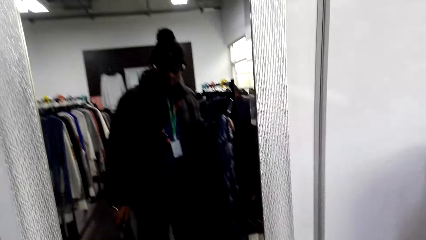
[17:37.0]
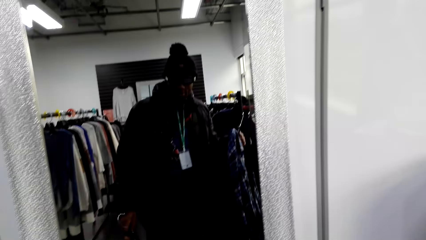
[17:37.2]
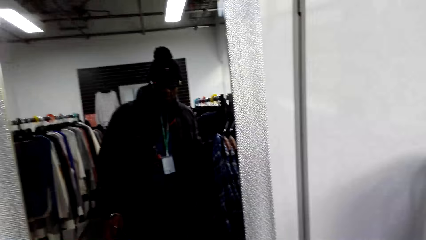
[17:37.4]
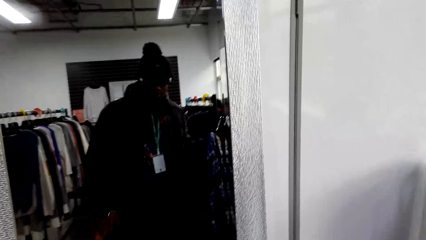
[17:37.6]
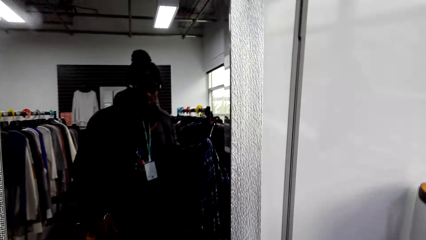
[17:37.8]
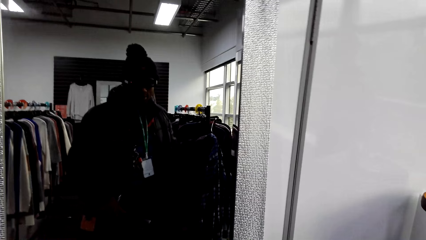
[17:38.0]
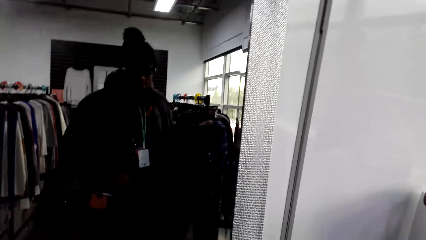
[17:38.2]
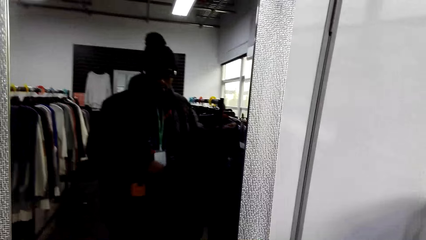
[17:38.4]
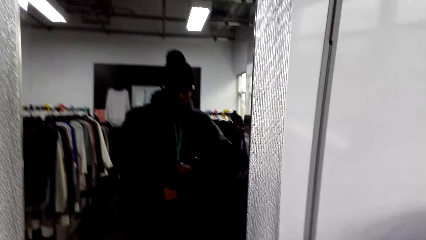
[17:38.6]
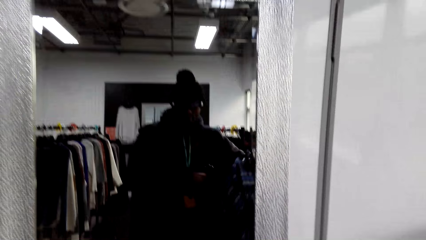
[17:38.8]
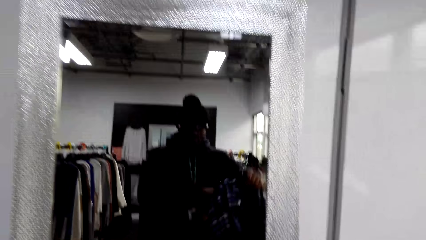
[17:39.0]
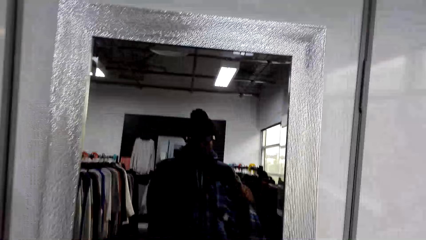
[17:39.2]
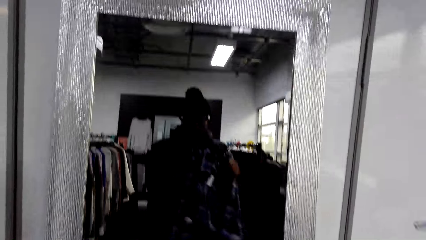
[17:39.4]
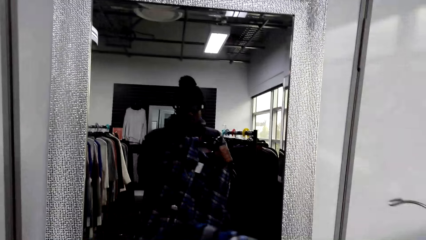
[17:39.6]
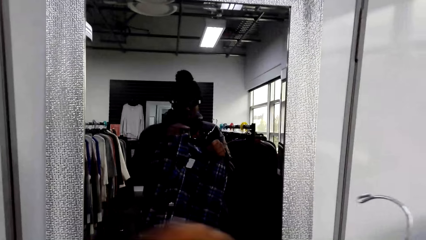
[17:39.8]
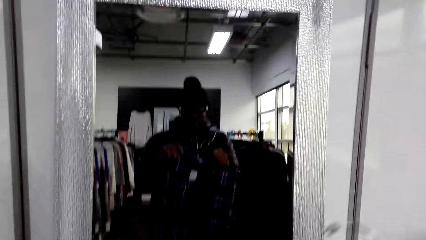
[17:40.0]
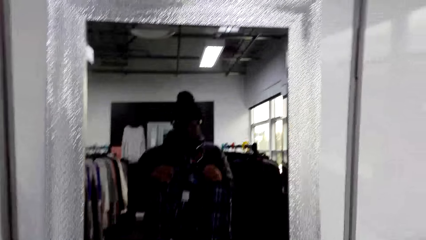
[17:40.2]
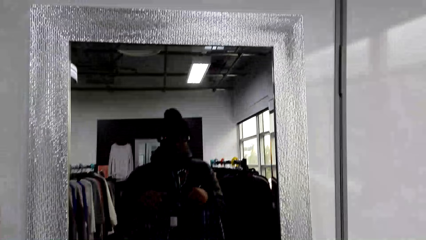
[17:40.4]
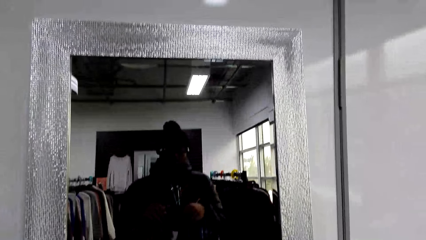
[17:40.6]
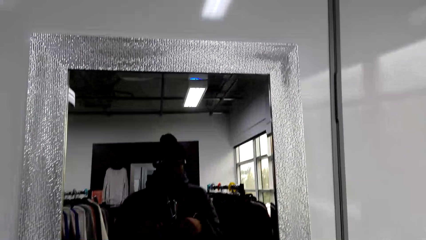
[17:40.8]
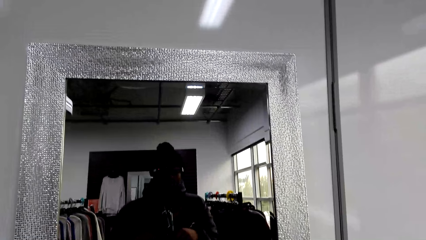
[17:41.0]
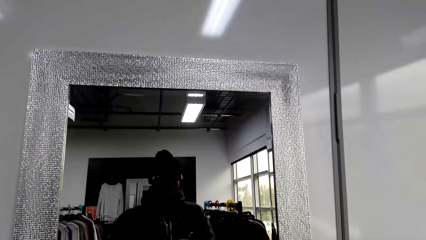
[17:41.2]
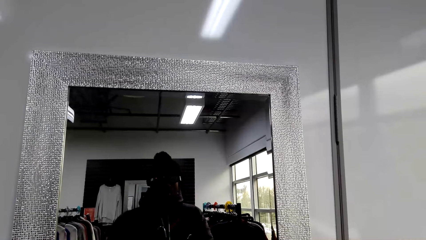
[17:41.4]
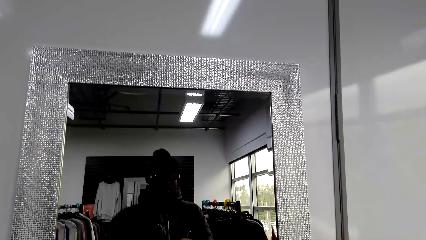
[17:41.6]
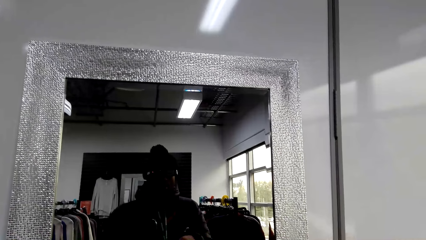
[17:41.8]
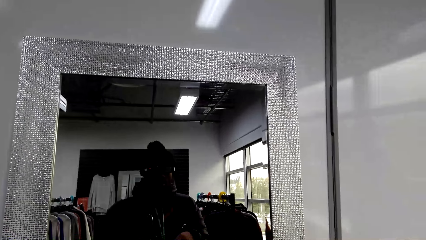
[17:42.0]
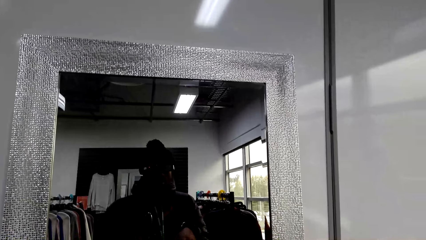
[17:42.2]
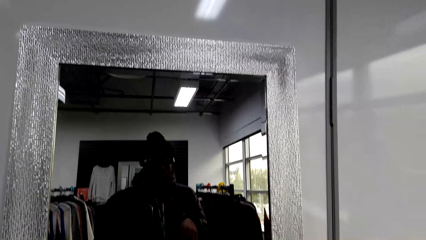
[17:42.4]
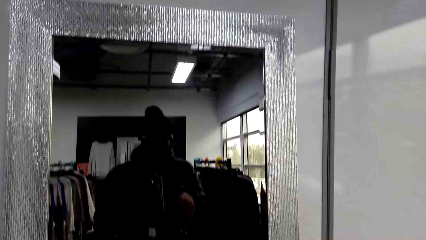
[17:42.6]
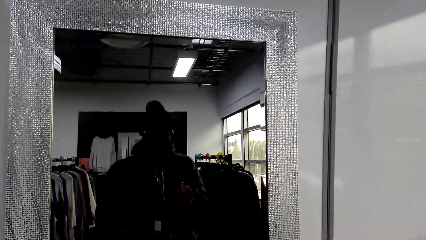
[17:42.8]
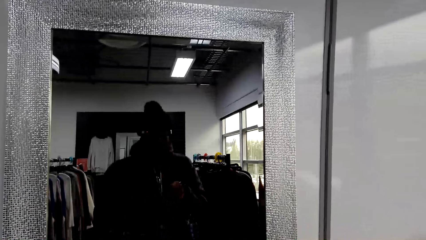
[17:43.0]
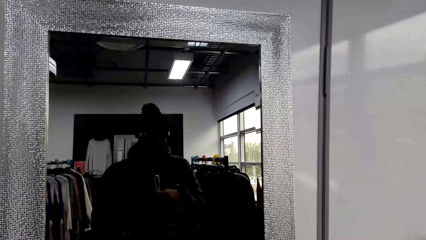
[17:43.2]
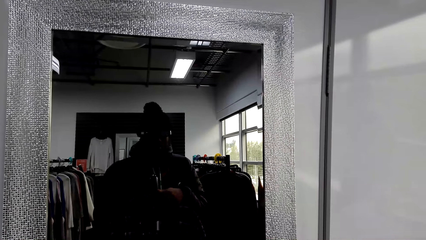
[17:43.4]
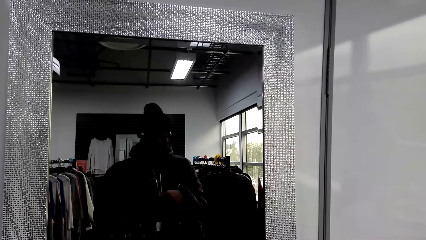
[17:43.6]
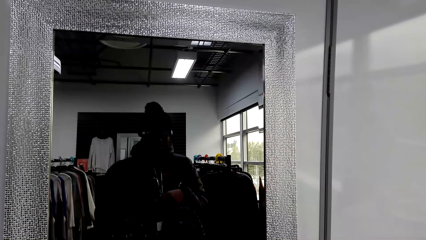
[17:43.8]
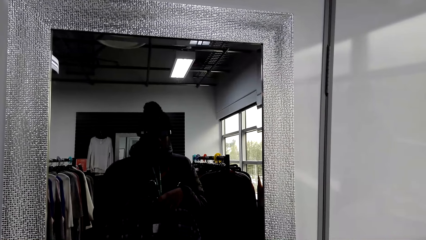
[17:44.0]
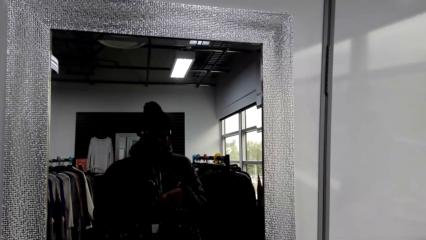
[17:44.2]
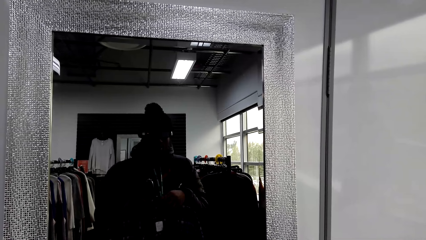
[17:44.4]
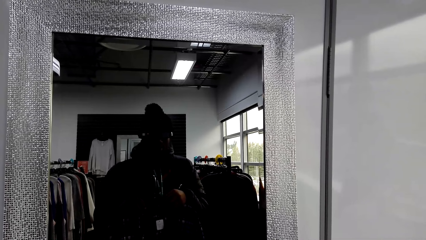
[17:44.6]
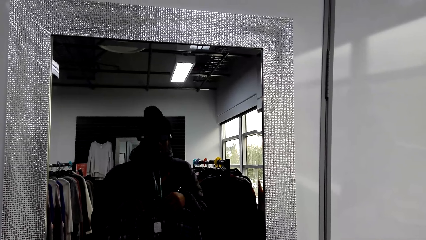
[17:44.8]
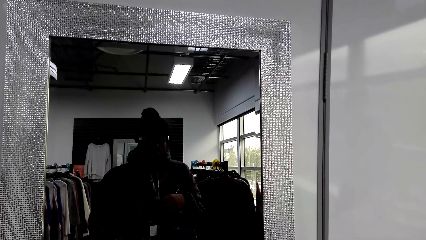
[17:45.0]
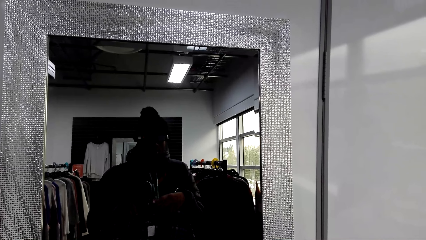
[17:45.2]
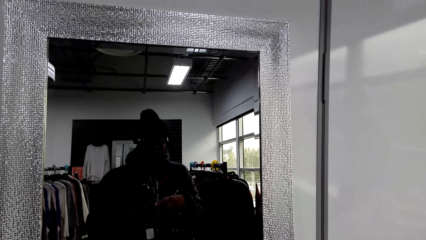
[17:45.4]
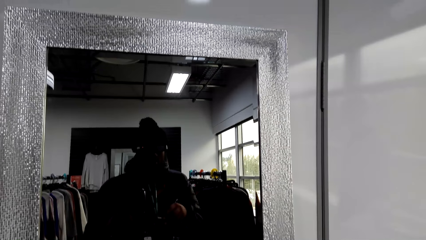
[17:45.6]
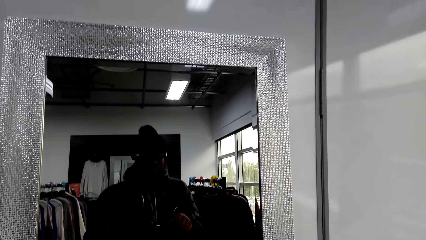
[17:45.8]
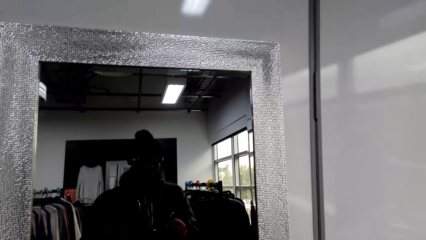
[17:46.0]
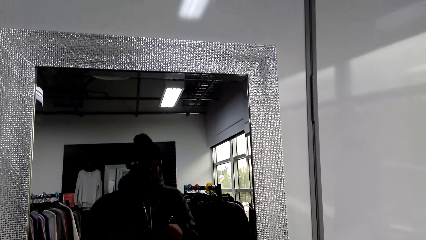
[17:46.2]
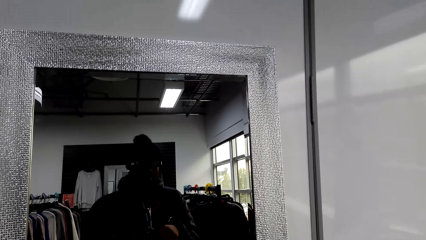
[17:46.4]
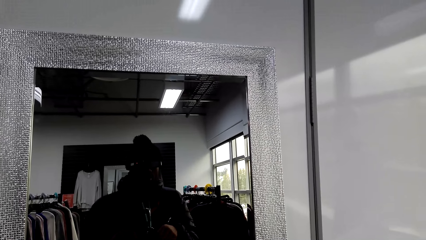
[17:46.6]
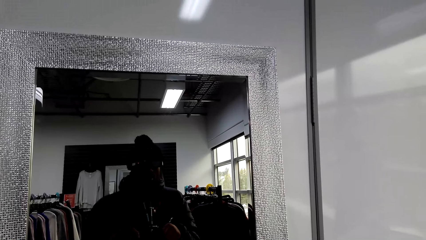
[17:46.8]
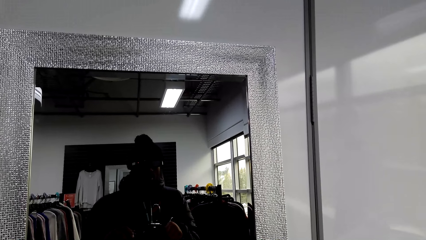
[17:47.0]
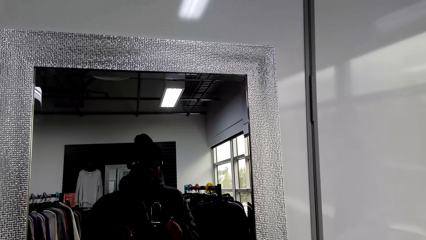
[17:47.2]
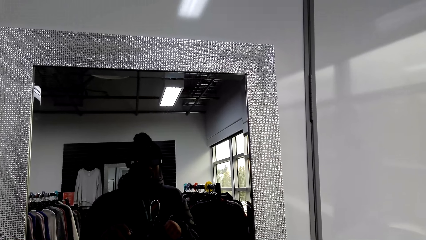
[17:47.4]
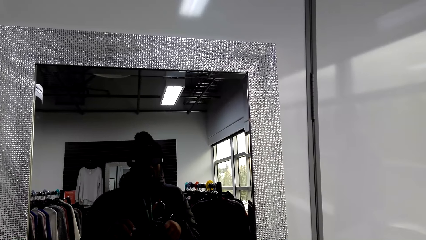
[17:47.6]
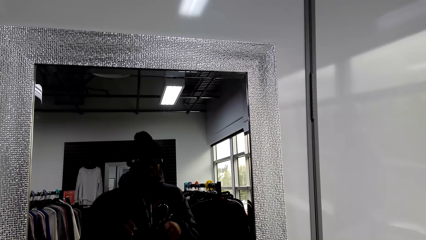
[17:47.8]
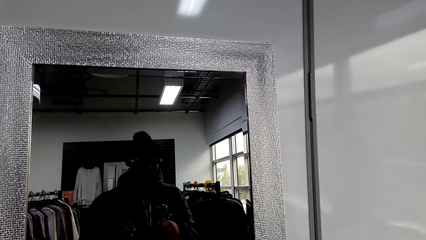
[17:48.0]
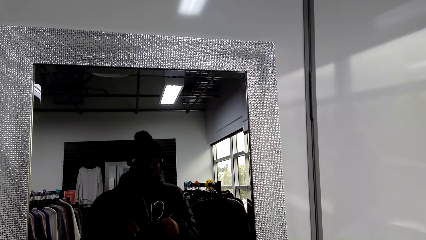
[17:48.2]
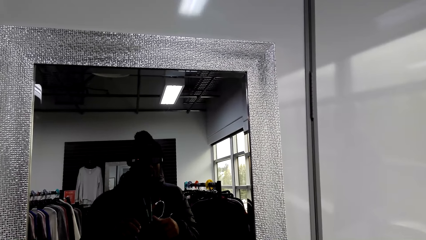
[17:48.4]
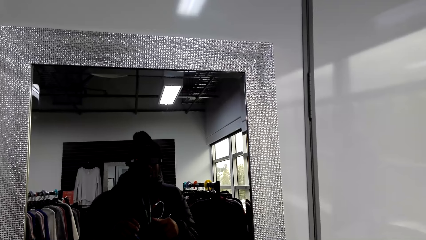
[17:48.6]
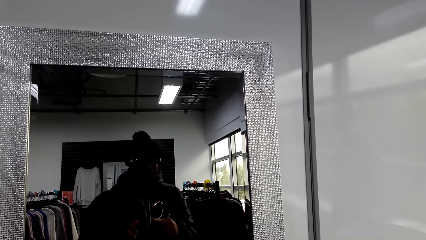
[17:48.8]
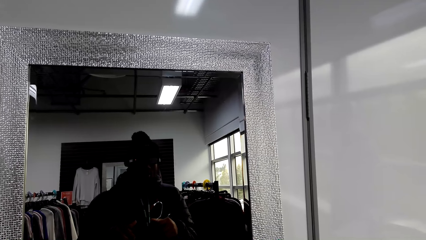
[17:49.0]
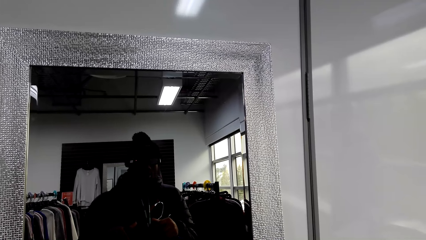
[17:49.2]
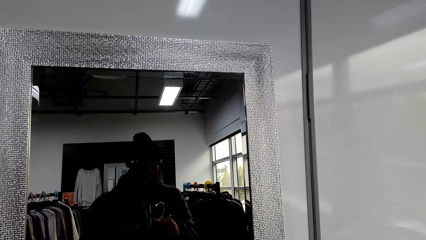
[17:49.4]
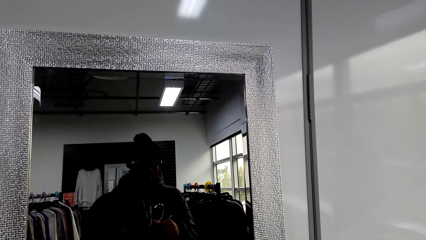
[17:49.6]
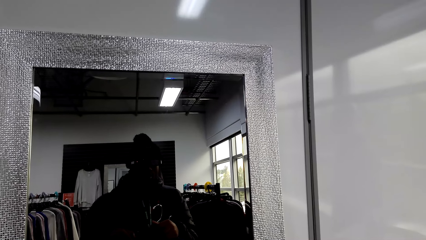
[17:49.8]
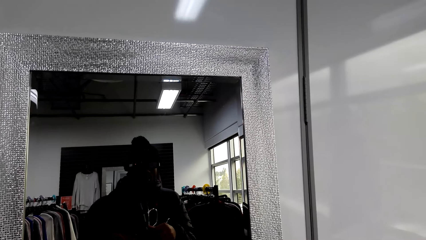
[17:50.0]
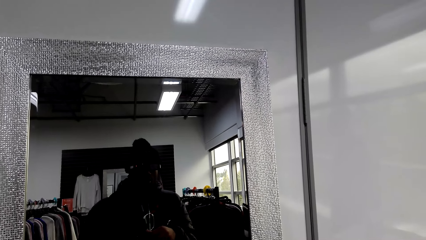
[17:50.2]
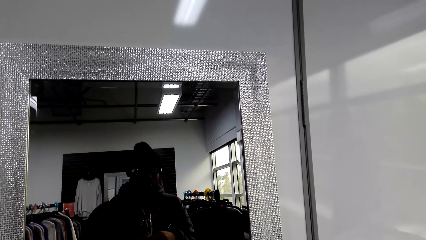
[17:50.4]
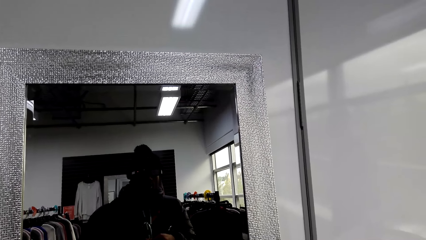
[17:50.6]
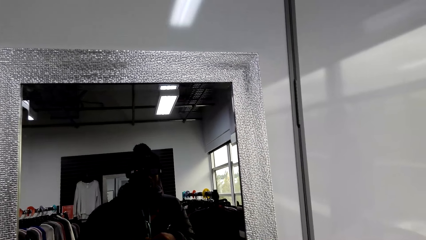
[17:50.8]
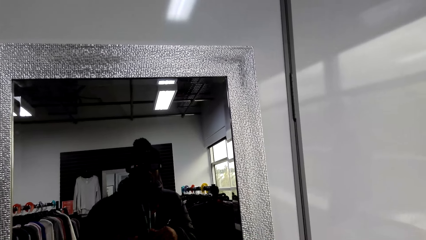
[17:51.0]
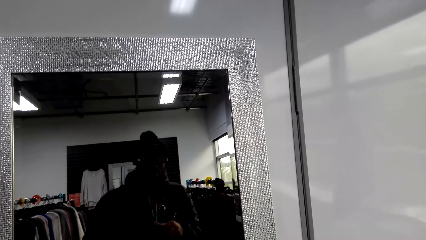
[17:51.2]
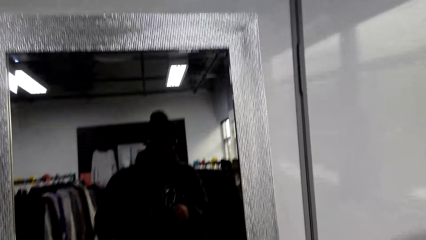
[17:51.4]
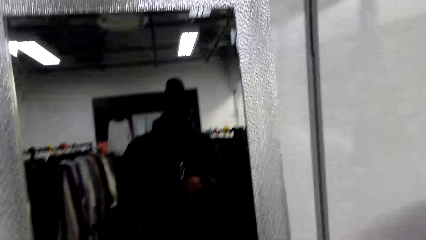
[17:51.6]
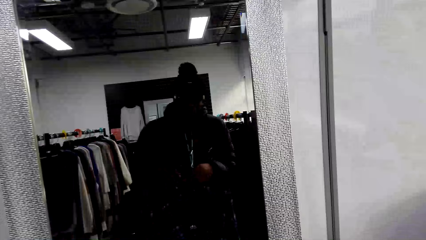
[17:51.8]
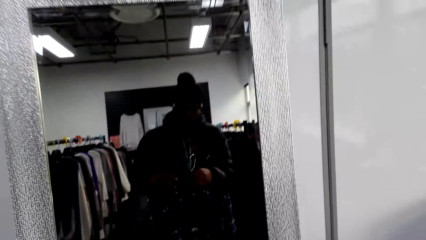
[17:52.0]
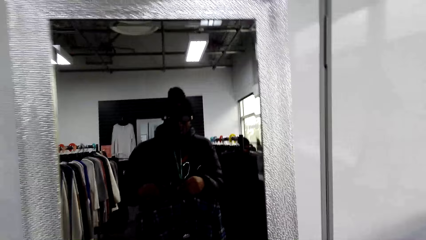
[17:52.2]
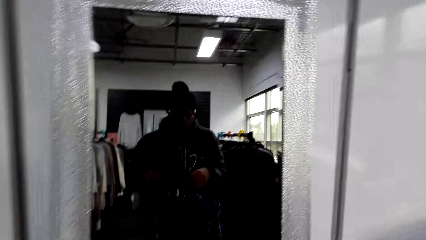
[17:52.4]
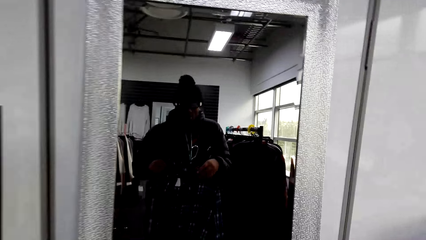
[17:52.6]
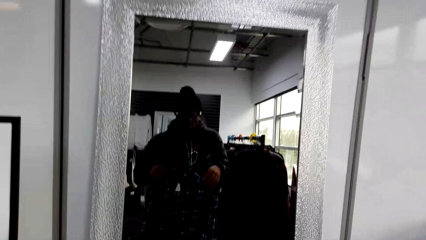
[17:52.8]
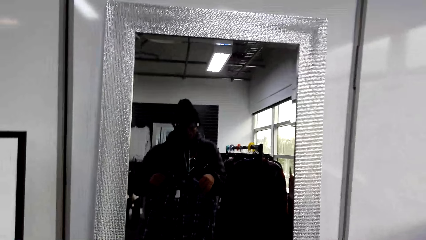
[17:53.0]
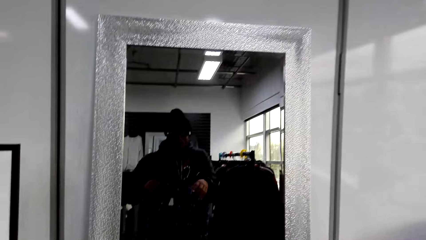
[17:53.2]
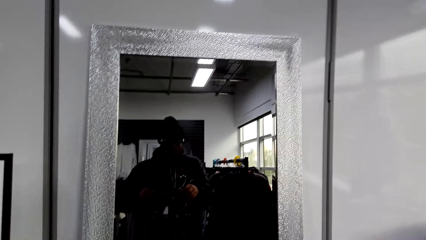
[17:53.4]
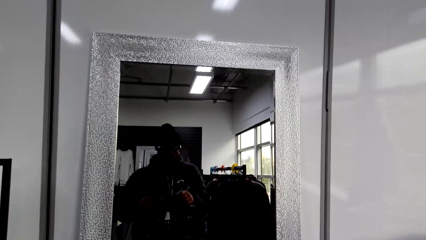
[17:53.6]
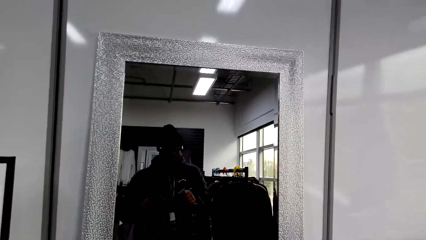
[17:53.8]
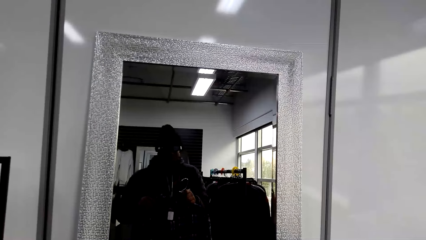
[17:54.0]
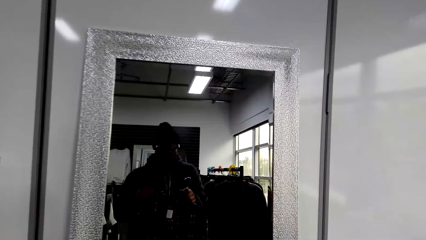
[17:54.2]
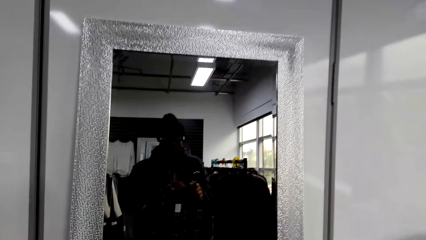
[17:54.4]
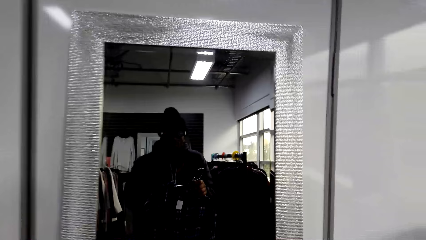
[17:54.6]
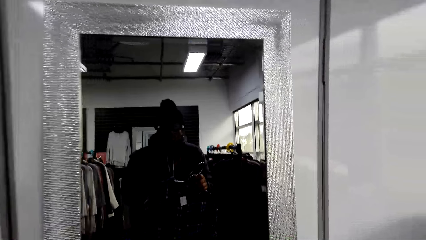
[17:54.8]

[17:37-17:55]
The camera wearer holds the shirt on his body. He puts a cloth in his armpits. He checks the other clothes on the mirror.
